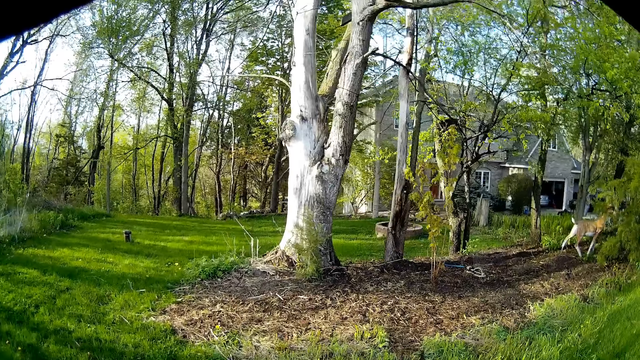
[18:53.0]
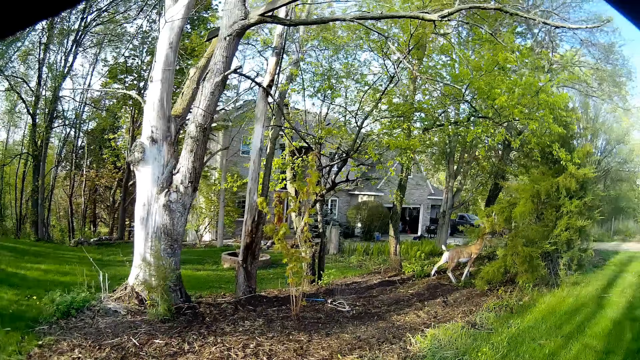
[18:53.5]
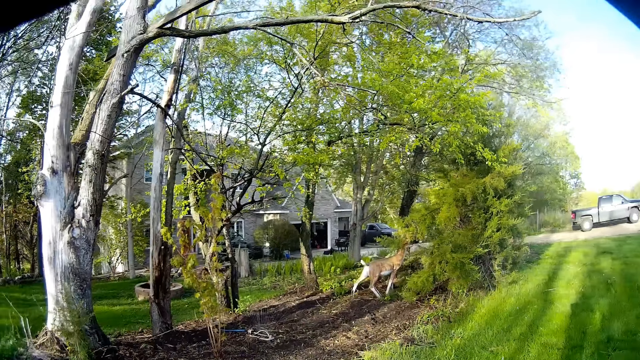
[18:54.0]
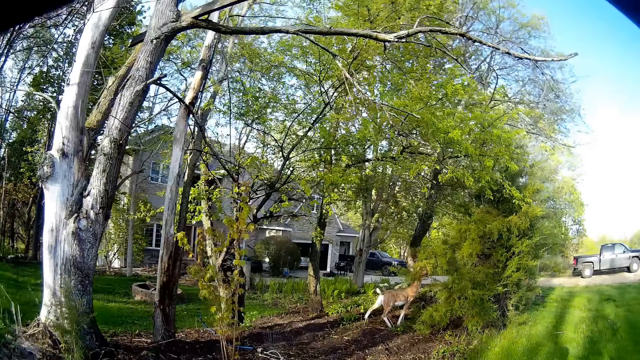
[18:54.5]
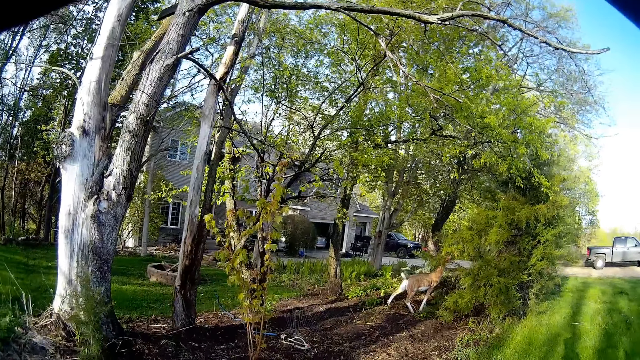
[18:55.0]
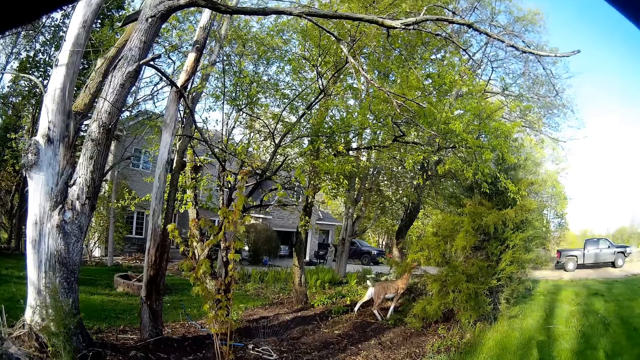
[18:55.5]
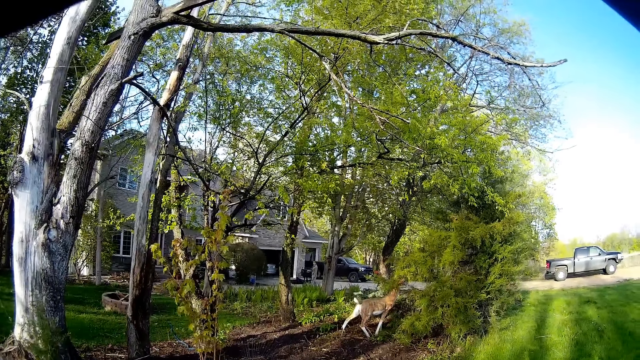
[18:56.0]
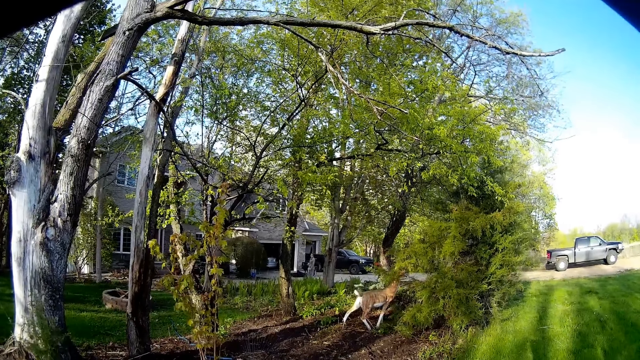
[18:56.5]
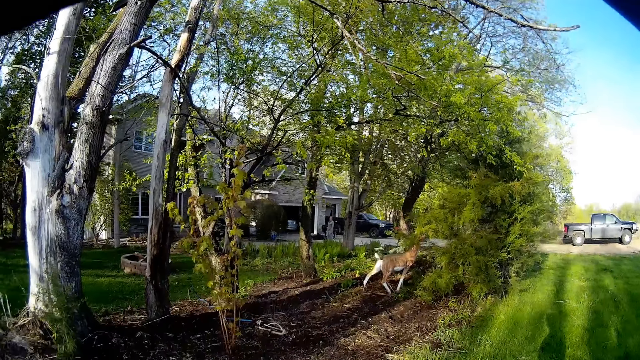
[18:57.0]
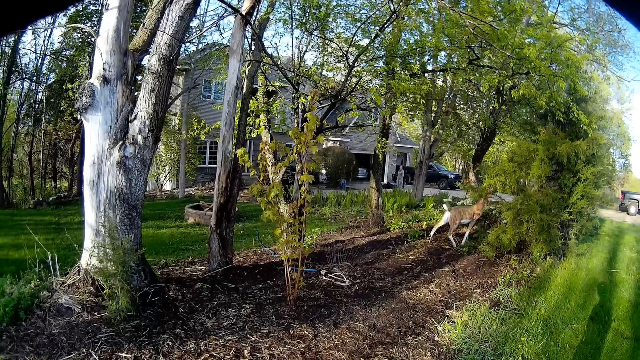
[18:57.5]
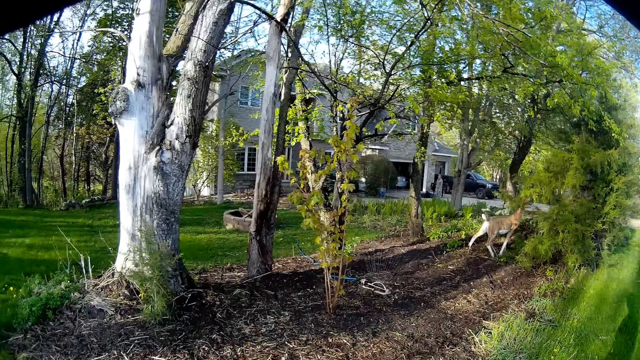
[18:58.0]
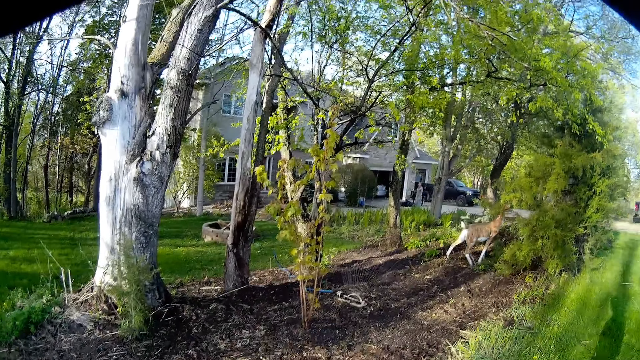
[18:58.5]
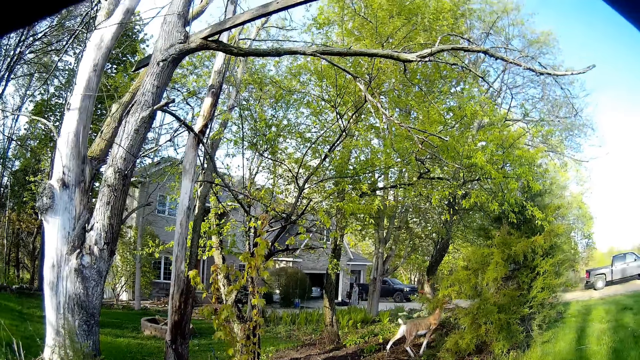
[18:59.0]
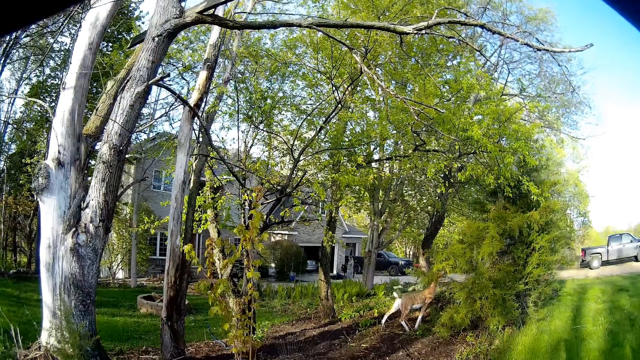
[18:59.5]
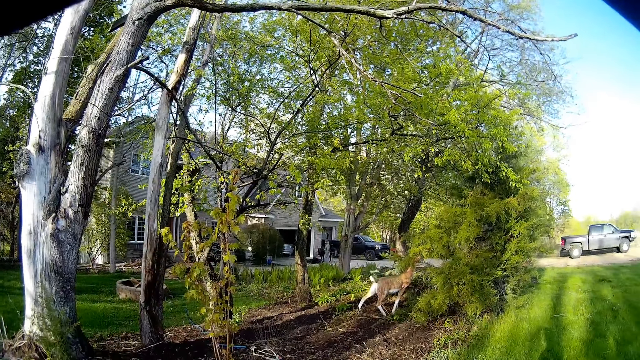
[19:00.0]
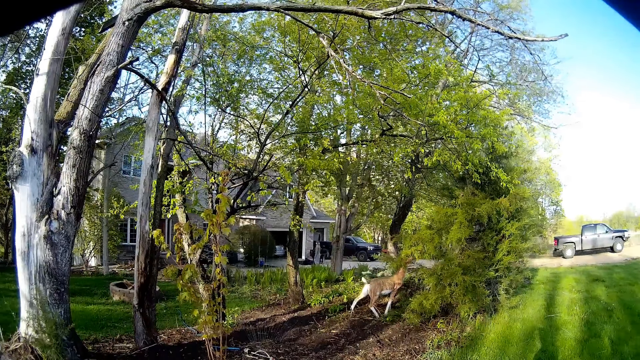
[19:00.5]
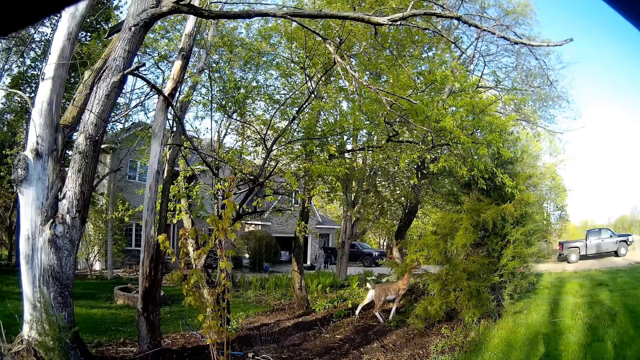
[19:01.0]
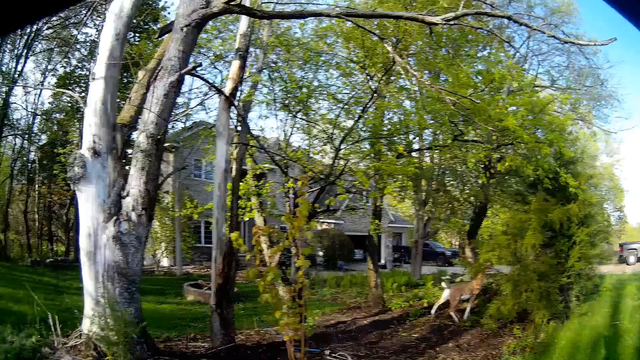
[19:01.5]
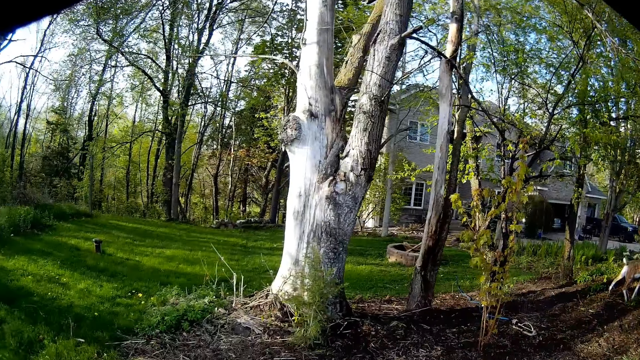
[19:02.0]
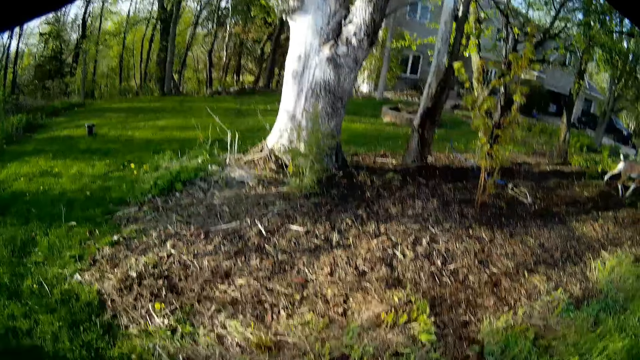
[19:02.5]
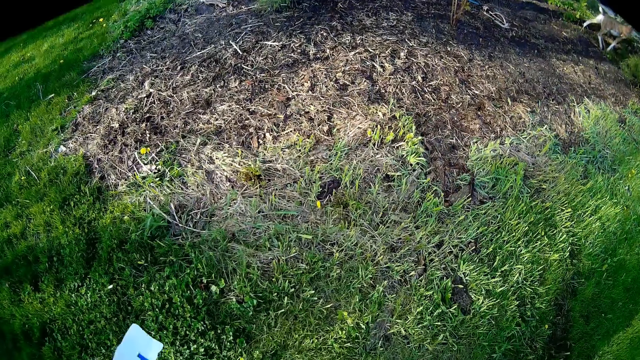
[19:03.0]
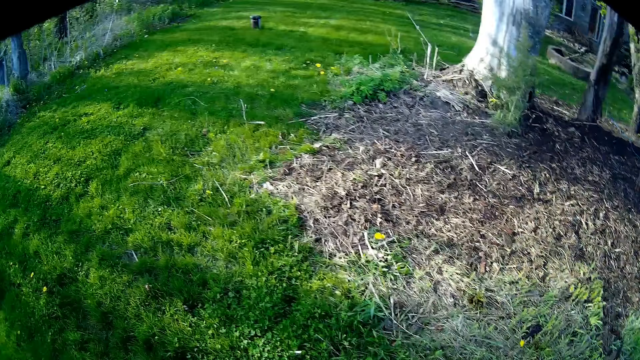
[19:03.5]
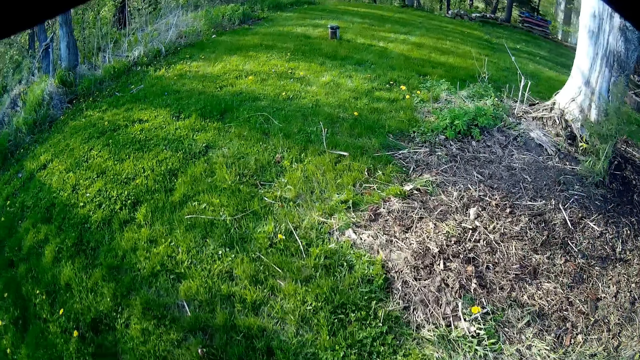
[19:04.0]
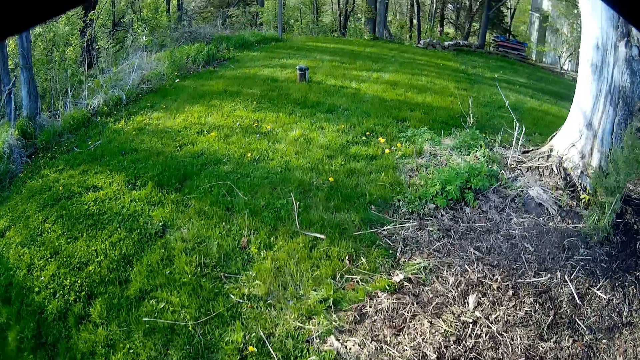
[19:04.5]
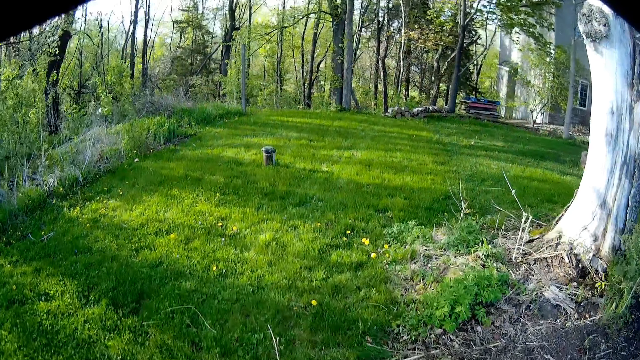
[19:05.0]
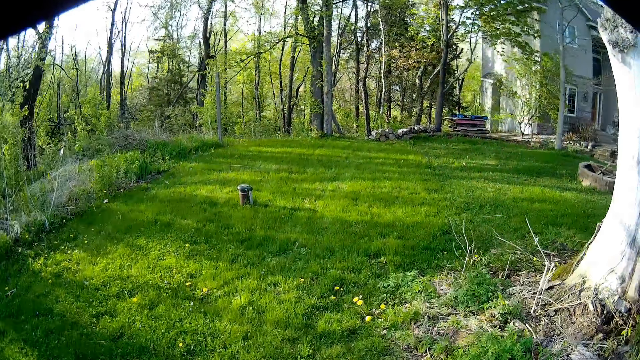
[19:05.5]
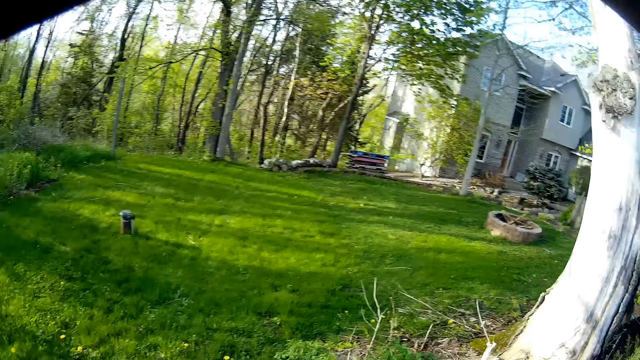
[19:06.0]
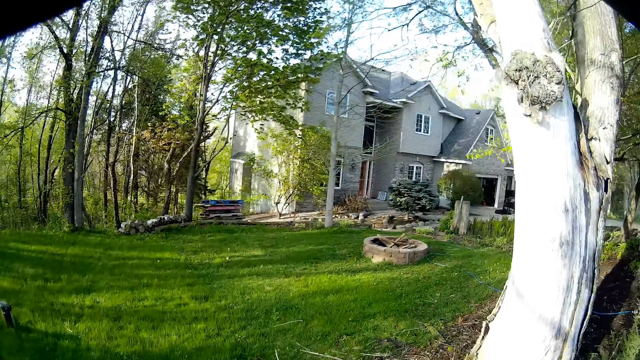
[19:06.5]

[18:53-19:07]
A lady walks around the compound. The camera wearer talks to the lady. The lady walks into the house. The camera wearer holds a plastic. They walk around the compound.

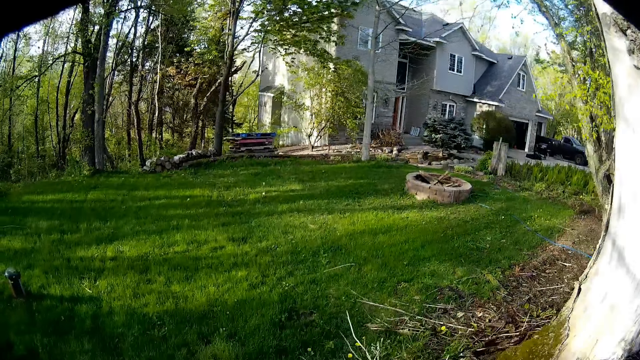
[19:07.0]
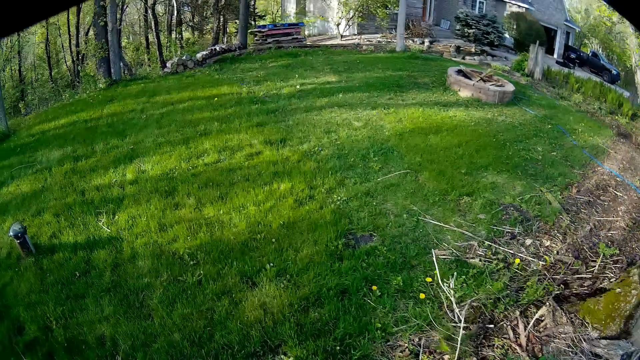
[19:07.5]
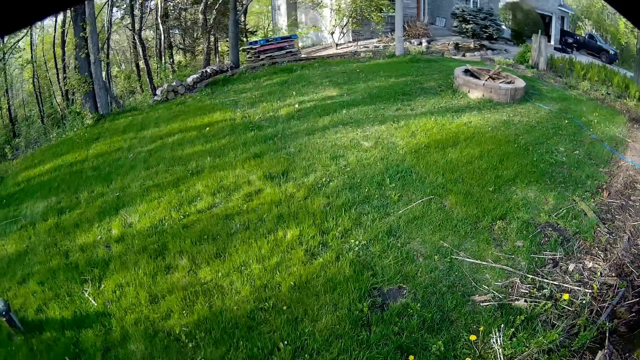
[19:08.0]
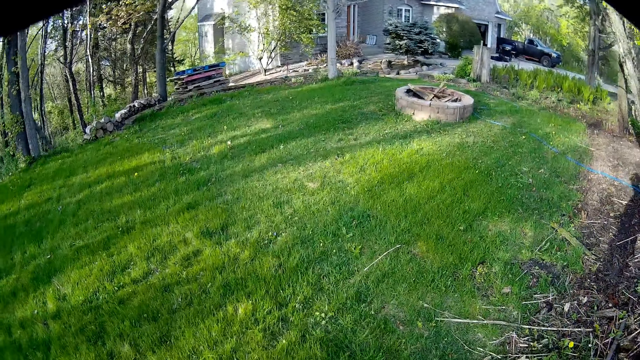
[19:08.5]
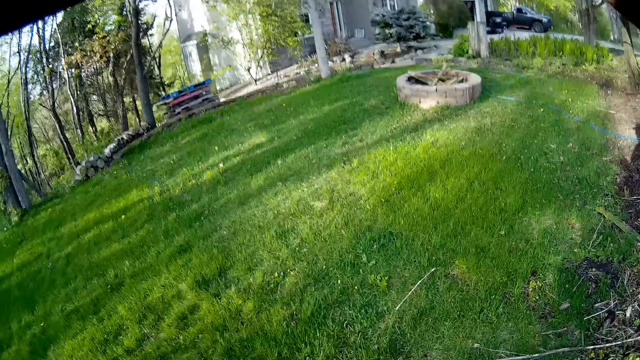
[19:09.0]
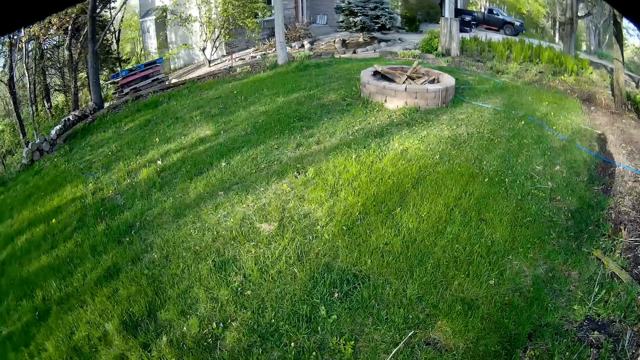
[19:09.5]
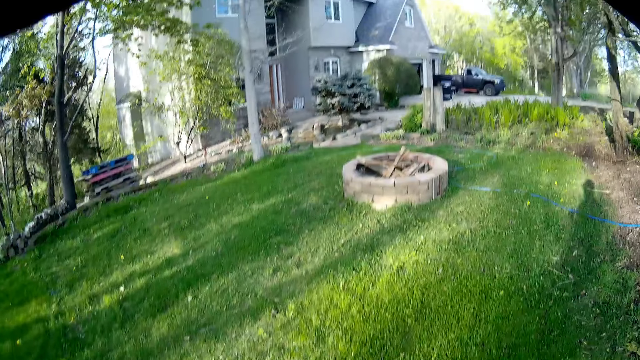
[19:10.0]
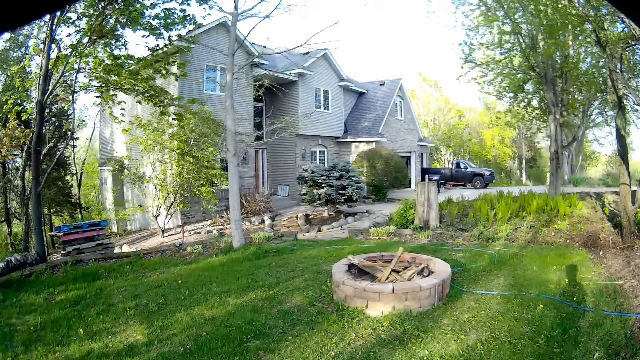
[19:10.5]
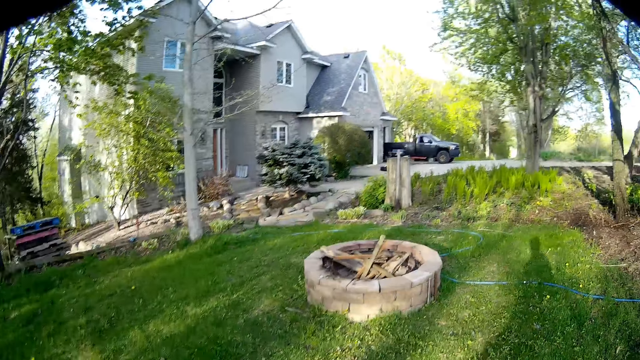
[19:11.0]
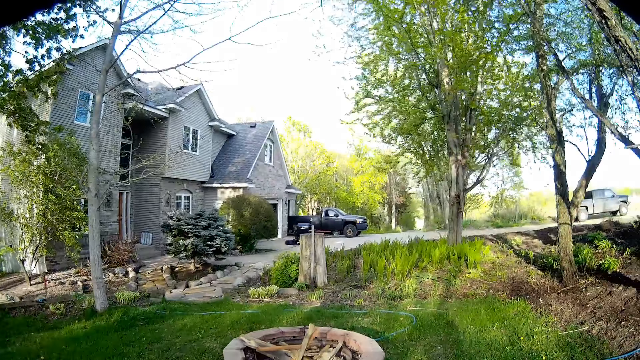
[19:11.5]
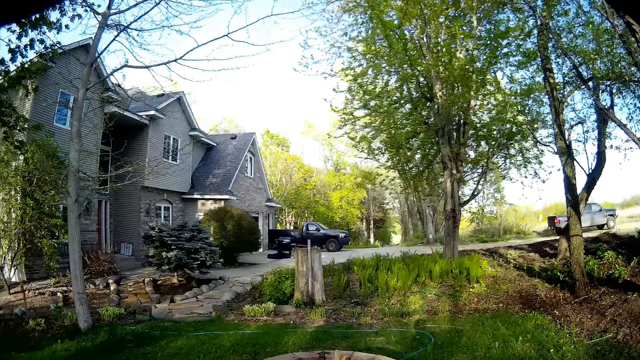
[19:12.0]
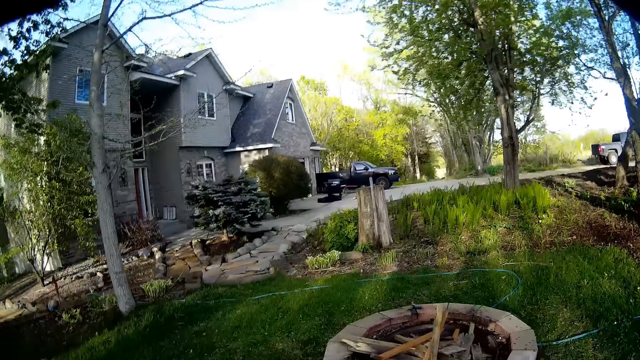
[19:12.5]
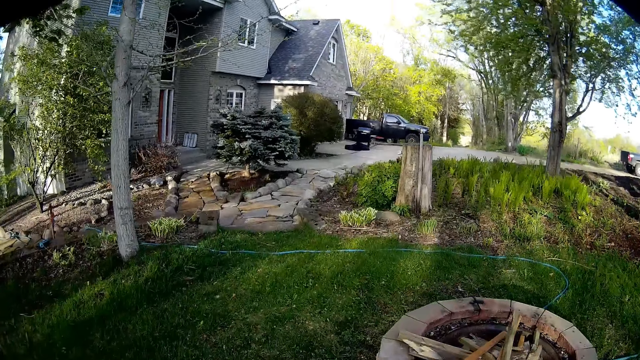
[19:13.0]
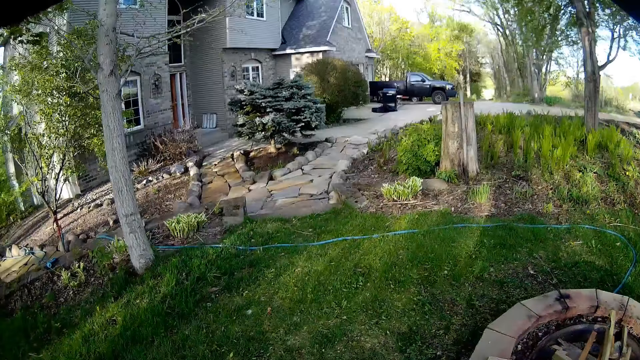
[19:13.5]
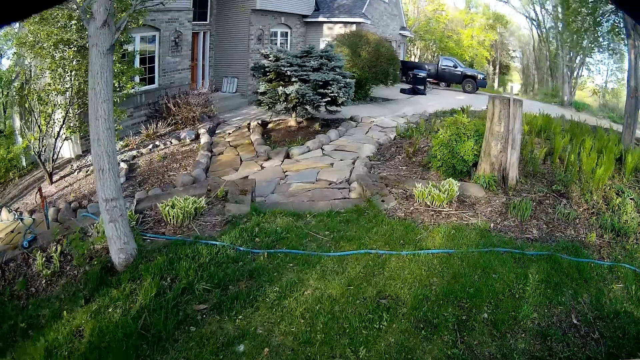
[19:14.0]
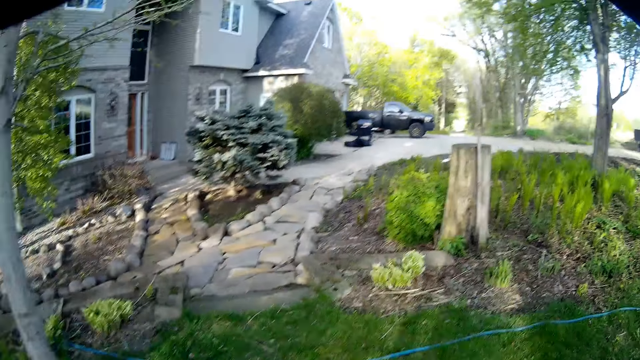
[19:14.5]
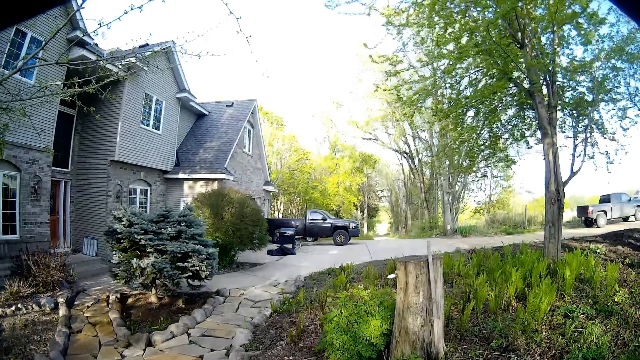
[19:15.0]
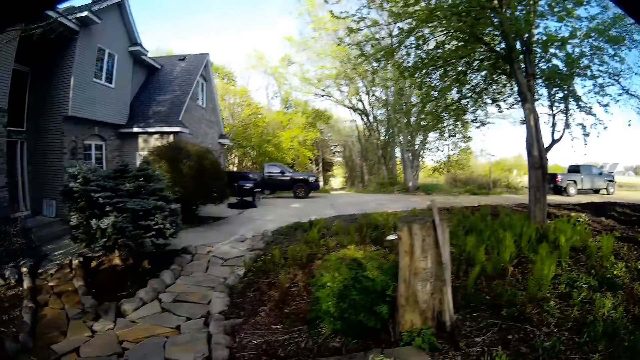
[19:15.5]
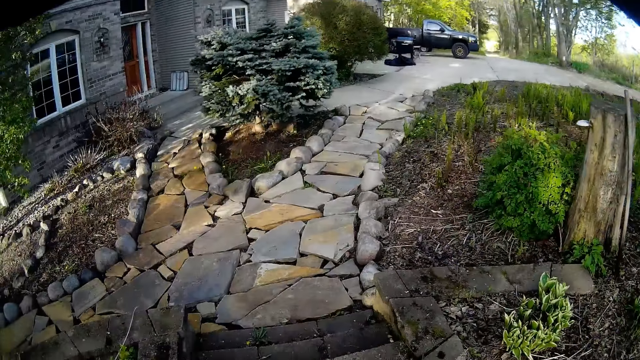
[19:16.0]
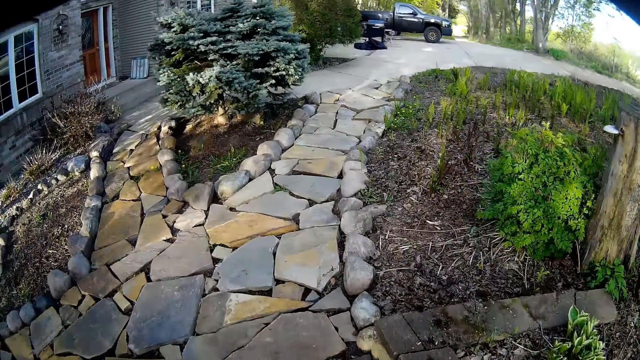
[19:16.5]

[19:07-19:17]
The camera wearer walks forward.
